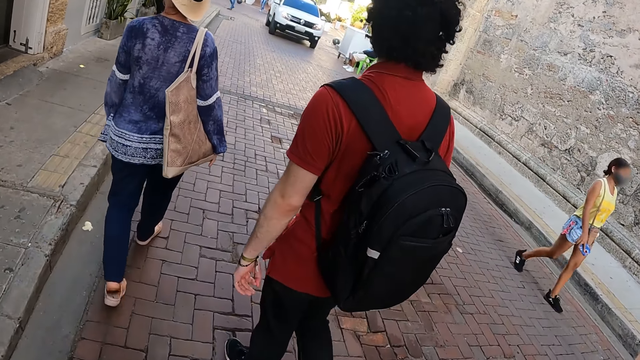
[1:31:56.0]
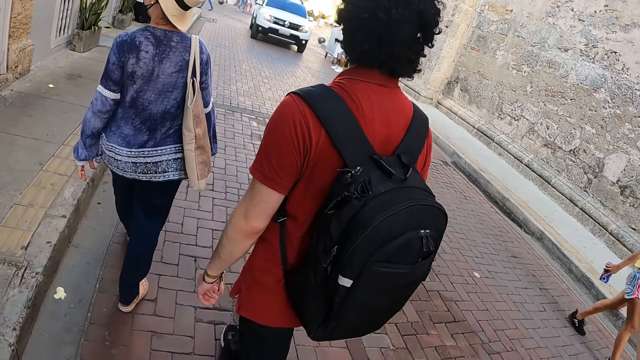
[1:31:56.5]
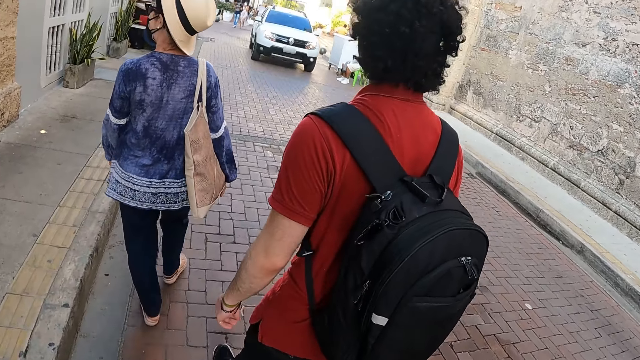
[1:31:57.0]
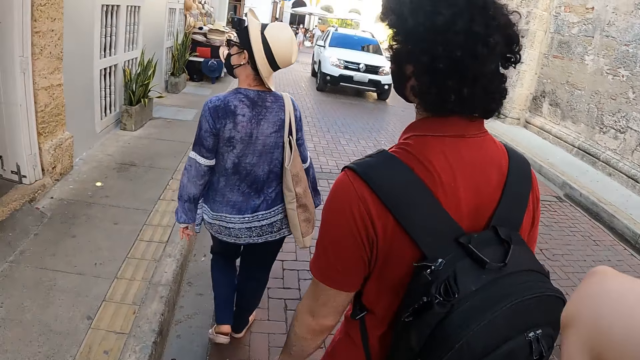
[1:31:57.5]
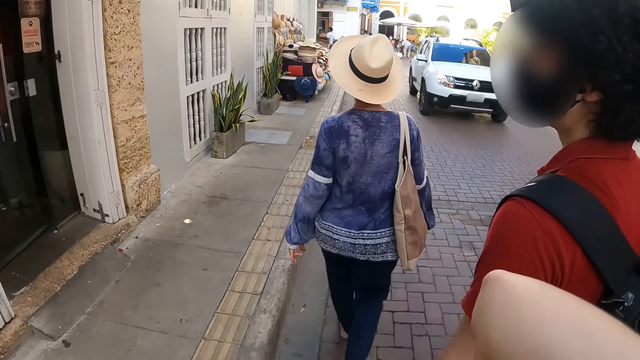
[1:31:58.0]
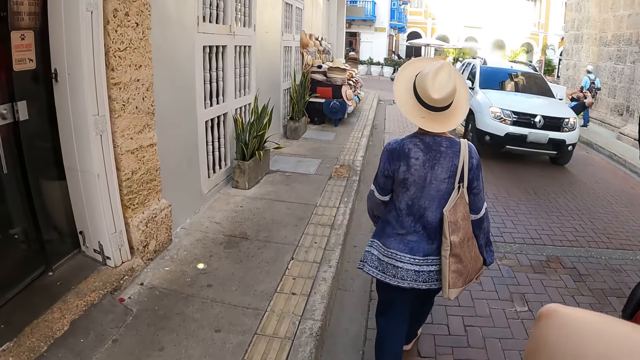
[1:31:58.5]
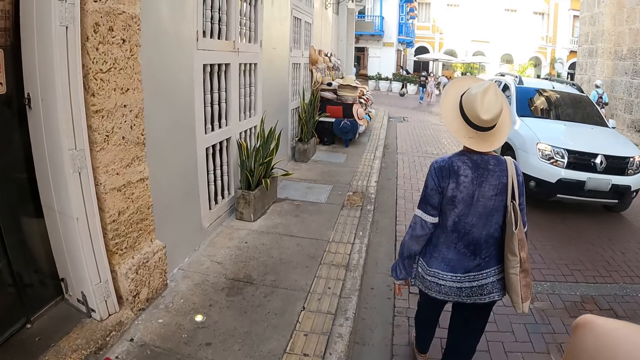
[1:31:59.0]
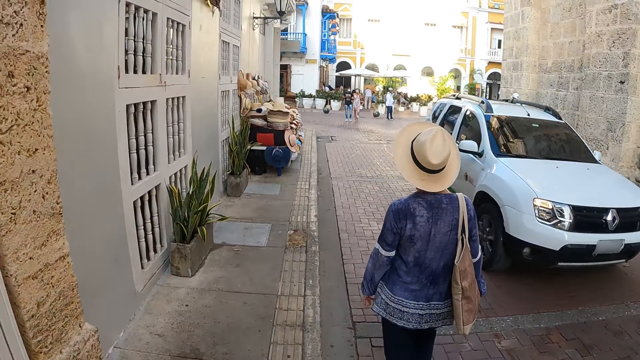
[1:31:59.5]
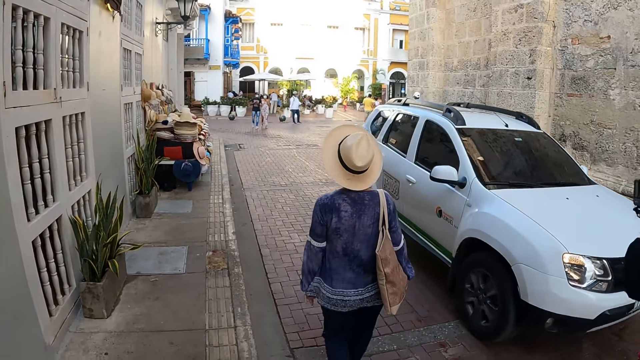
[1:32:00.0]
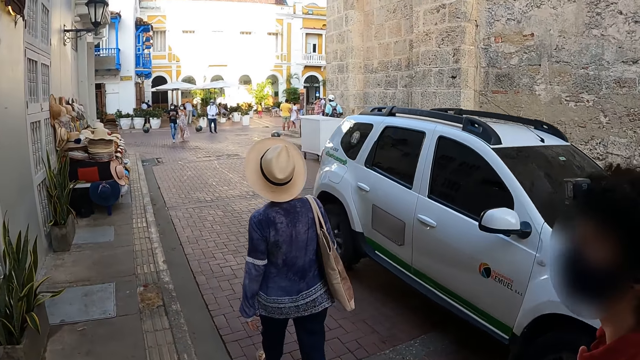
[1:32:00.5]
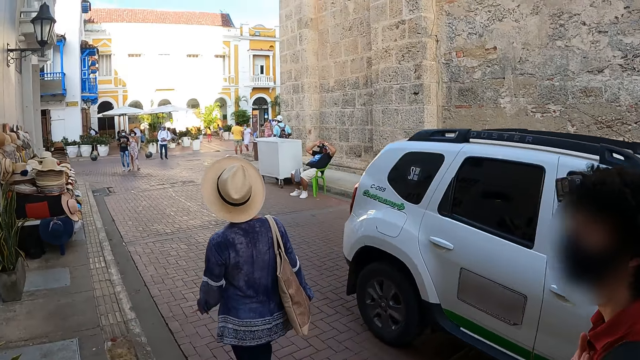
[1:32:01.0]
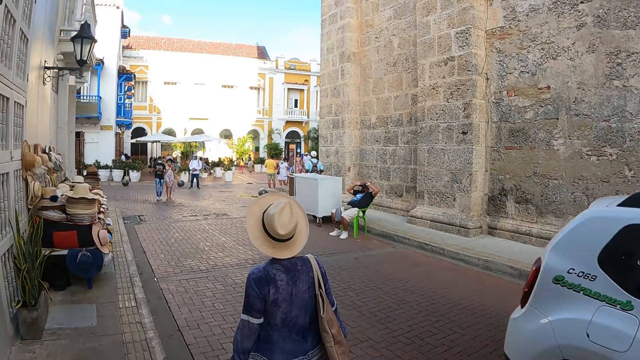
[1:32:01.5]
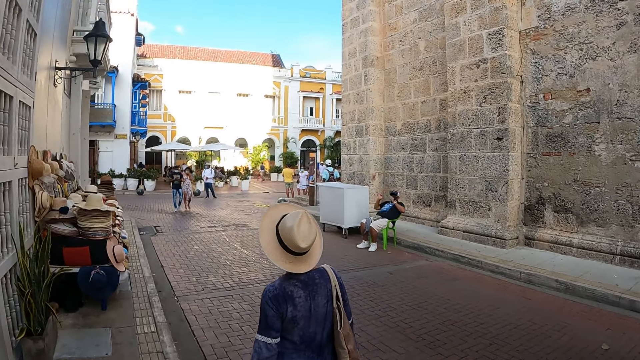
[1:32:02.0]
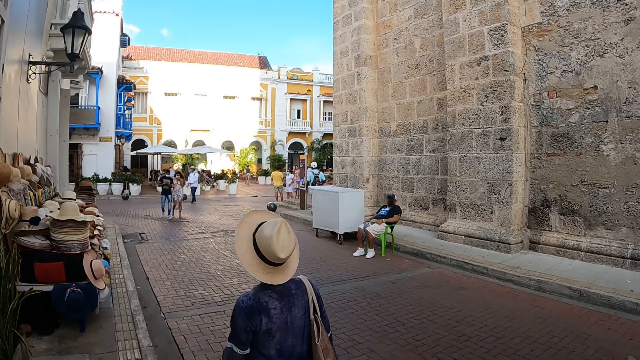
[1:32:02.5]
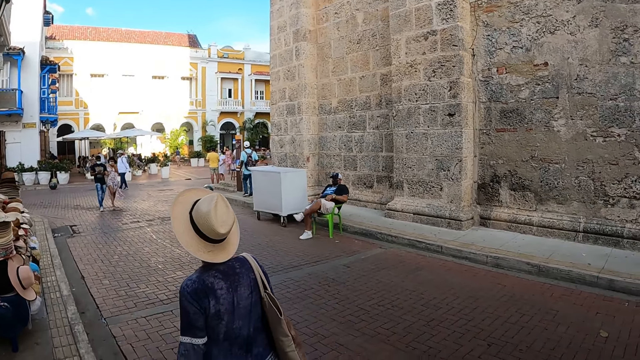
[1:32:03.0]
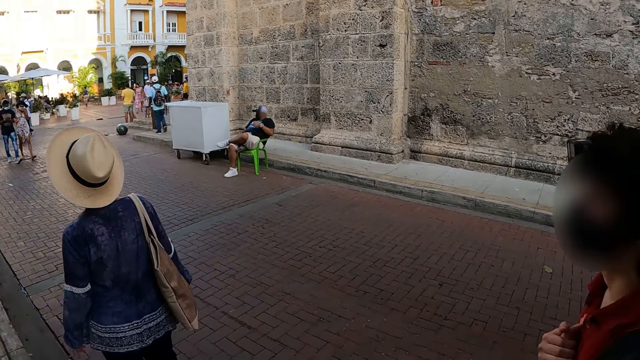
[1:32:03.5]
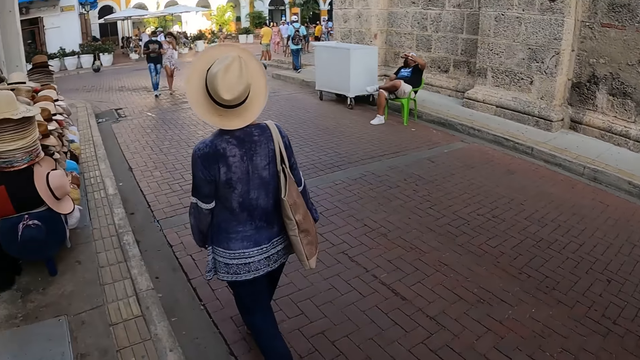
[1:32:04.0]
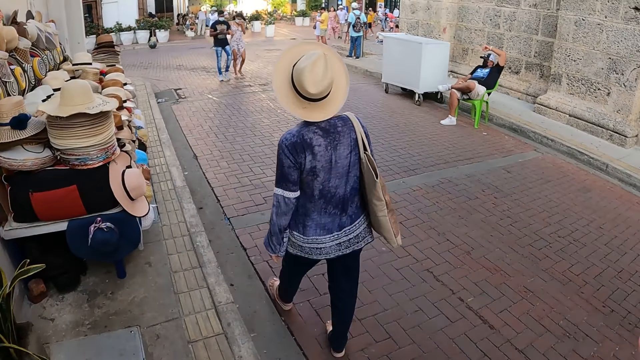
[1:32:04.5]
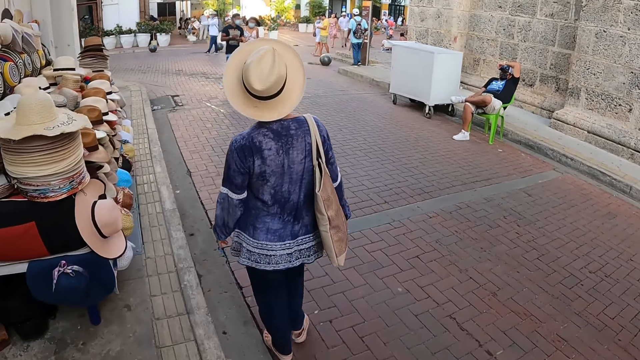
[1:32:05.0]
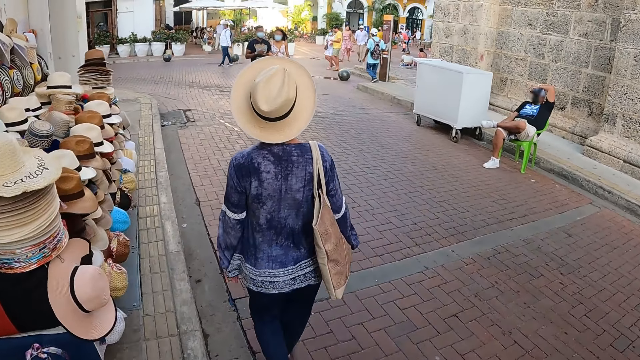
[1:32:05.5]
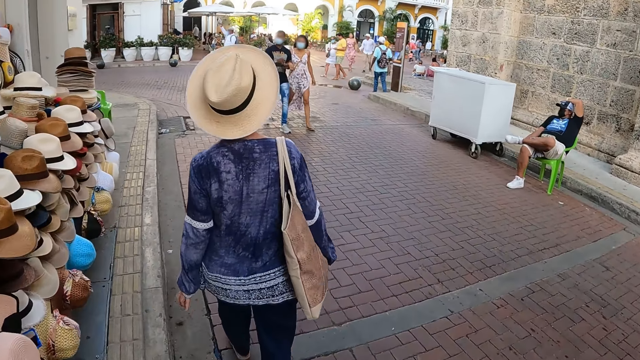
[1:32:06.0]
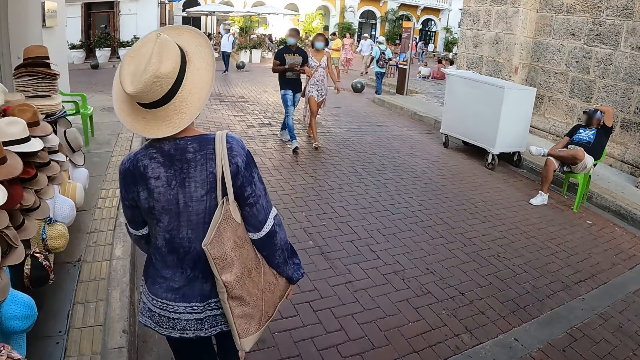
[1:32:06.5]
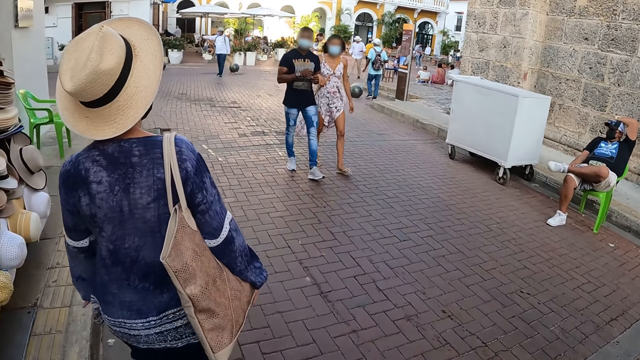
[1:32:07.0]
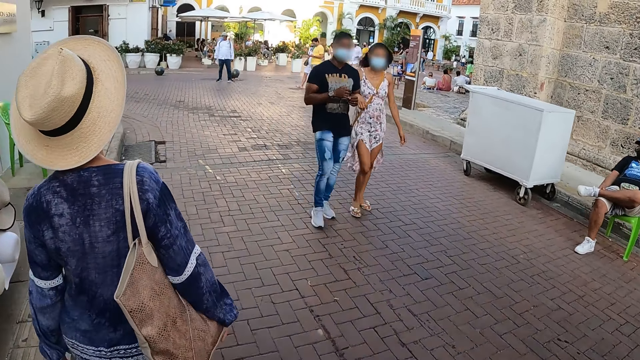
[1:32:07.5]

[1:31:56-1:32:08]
The camera wearer lifts the right hand. They look at someone. They walk forward.

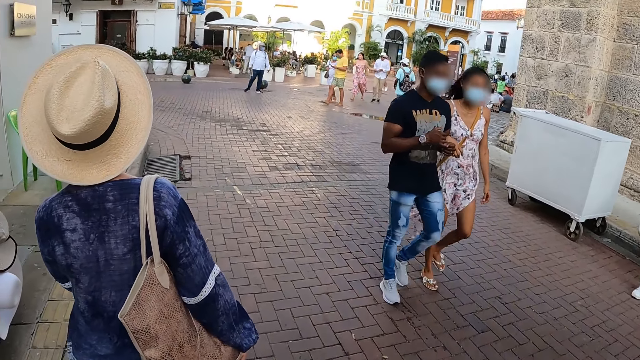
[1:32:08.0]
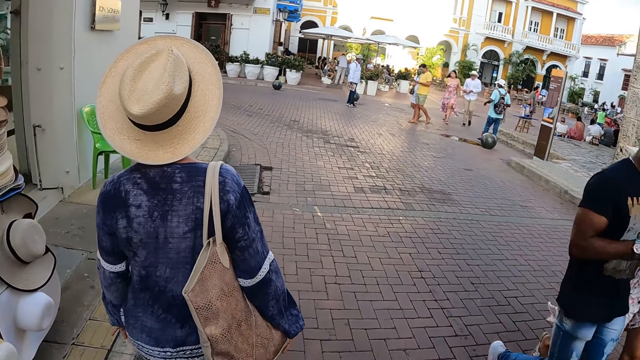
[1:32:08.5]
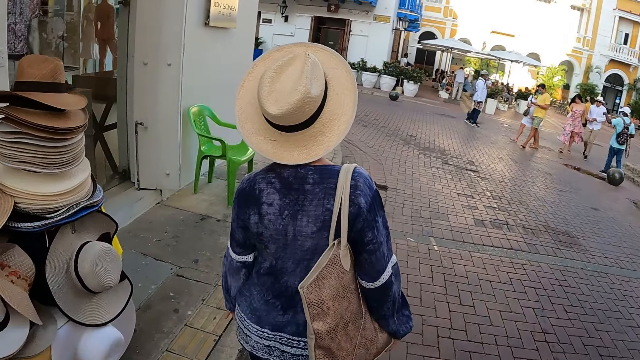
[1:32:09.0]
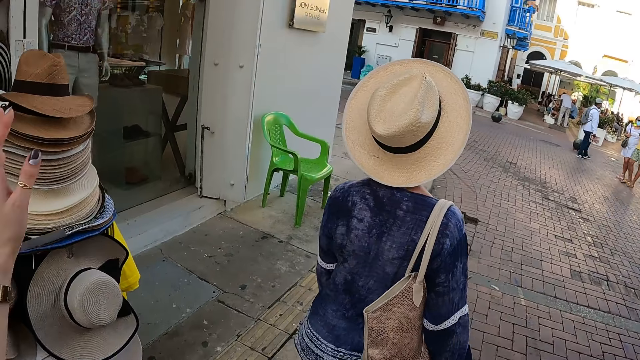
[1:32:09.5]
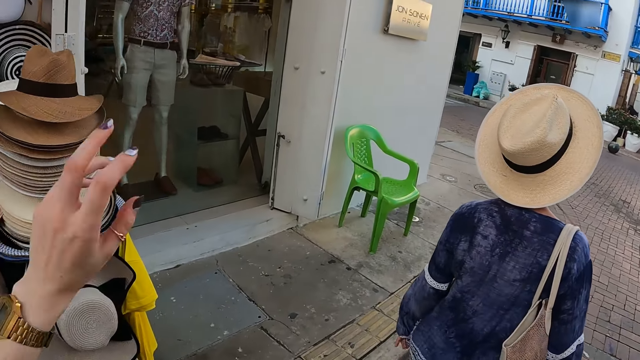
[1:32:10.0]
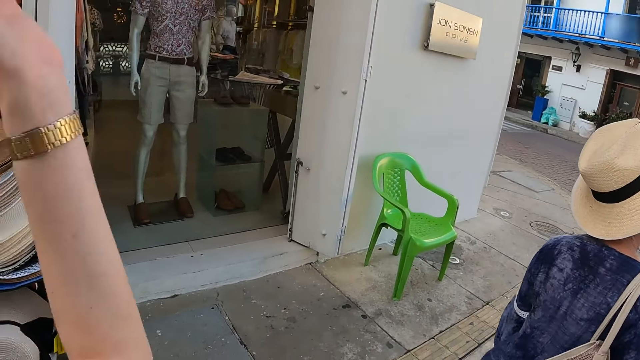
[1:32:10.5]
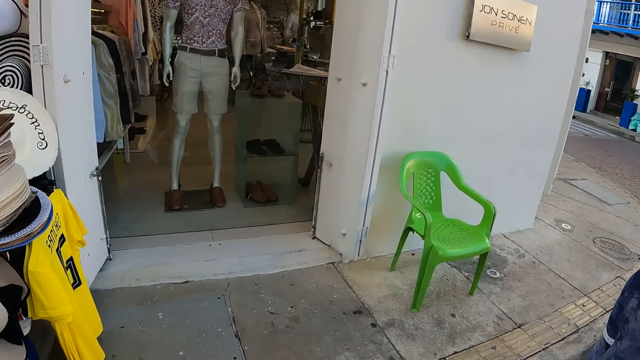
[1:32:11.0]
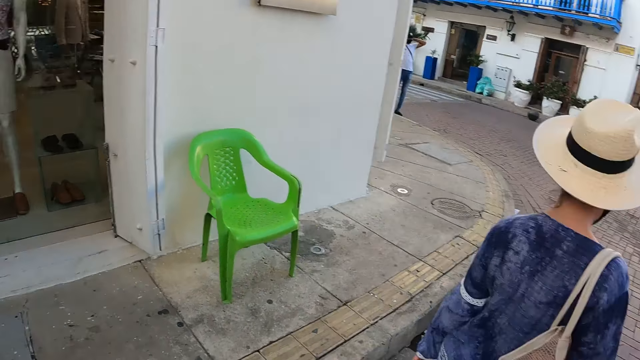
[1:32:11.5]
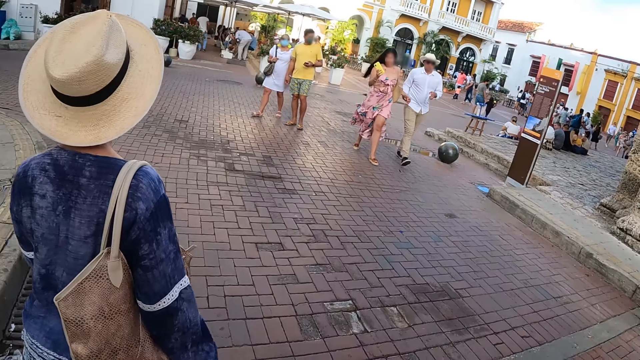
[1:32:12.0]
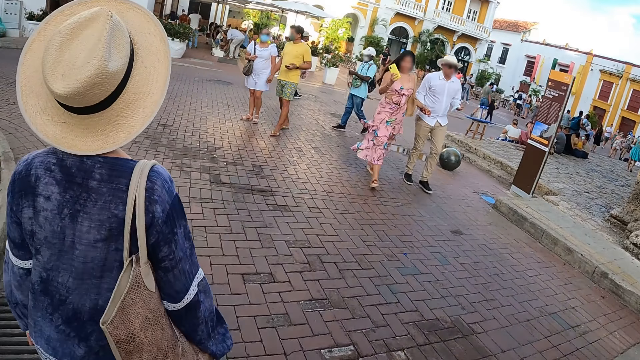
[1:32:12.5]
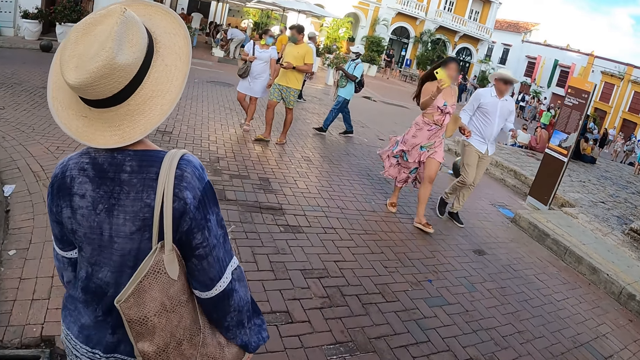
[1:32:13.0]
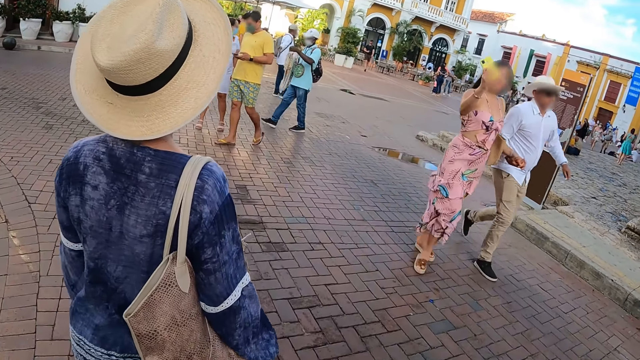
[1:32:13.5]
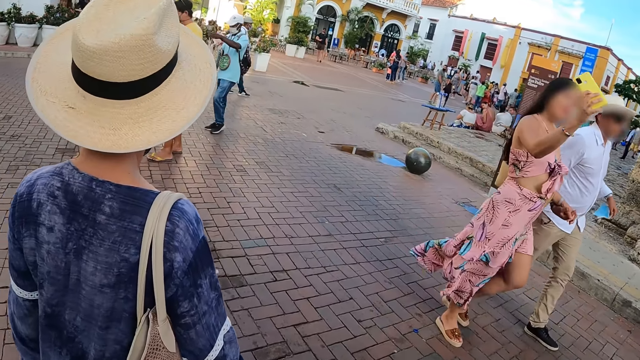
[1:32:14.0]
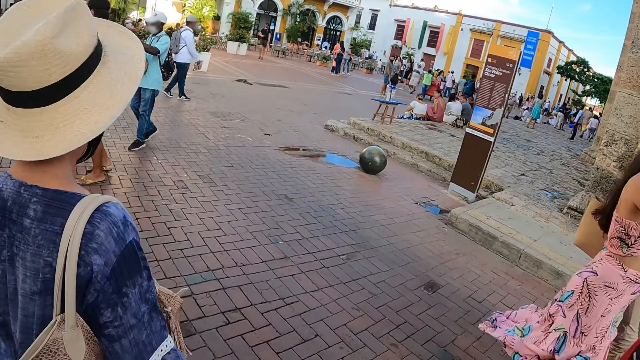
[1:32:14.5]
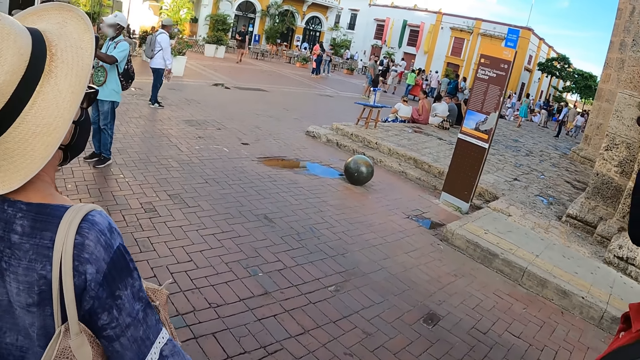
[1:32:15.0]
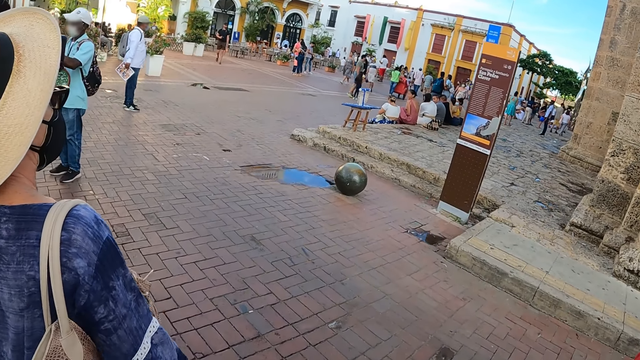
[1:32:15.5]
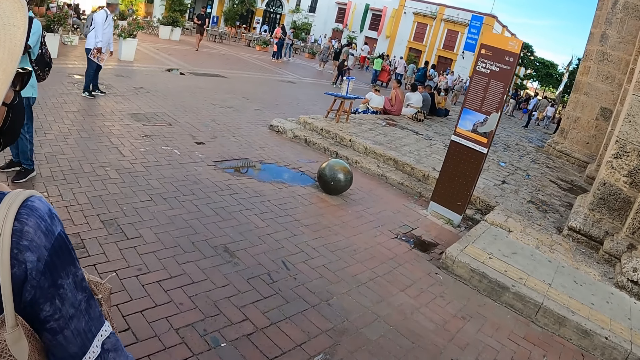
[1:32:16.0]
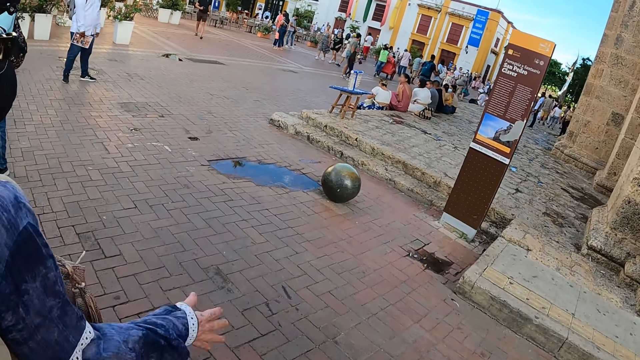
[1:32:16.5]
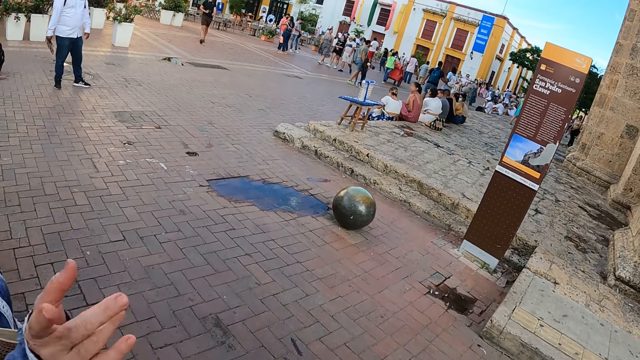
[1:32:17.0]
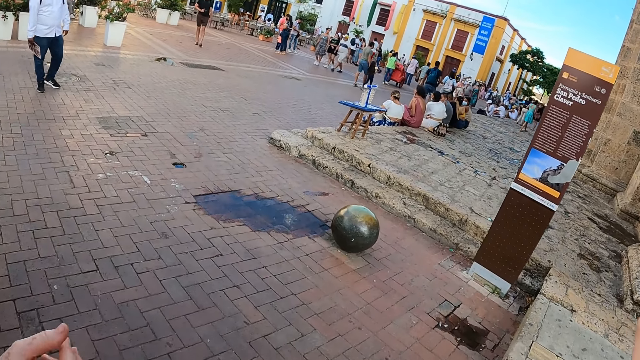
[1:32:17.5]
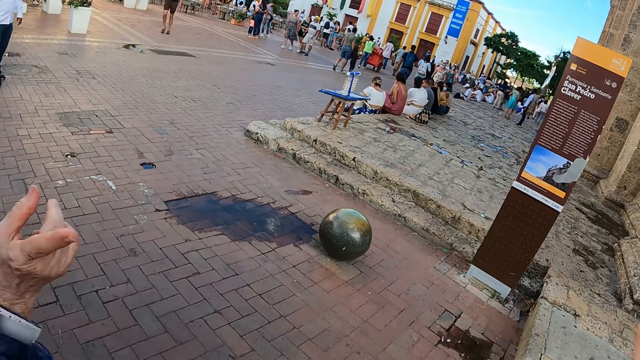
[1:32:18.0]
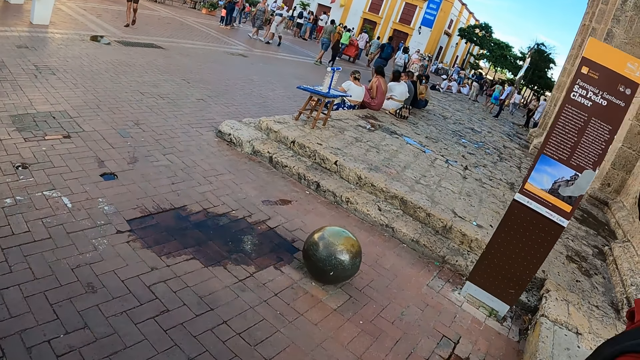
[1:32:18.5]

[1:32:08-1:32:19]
The camera wearer lowers her left hand. She walks forward. A woman talks to the camera wearer. The woman gestures at the camera wearer.
